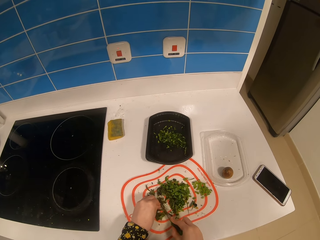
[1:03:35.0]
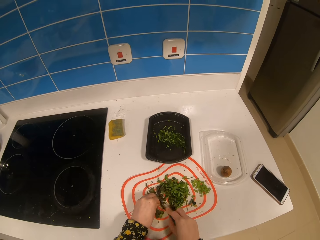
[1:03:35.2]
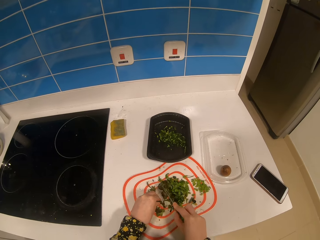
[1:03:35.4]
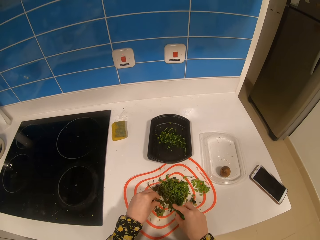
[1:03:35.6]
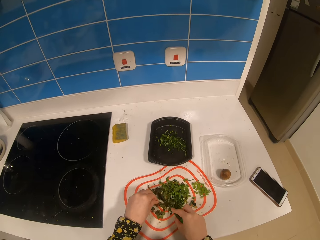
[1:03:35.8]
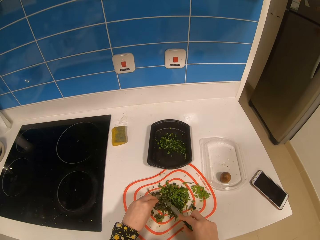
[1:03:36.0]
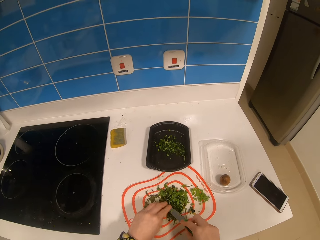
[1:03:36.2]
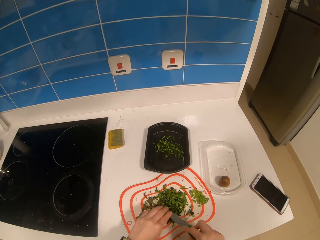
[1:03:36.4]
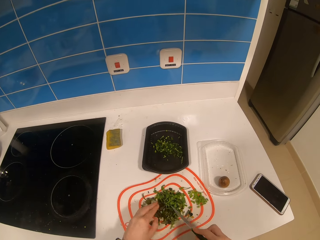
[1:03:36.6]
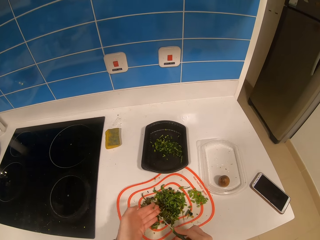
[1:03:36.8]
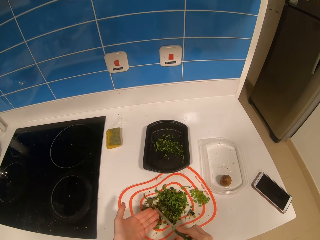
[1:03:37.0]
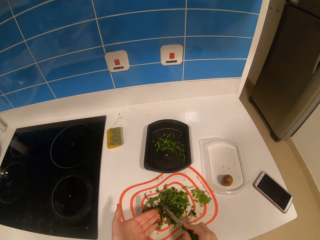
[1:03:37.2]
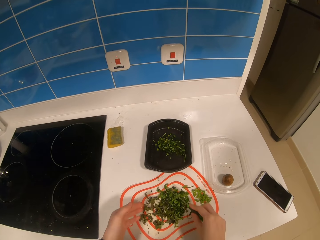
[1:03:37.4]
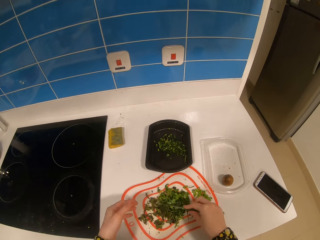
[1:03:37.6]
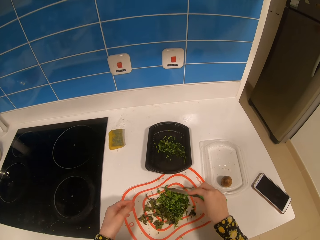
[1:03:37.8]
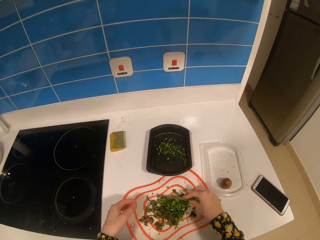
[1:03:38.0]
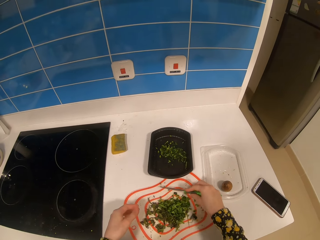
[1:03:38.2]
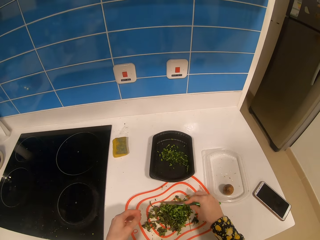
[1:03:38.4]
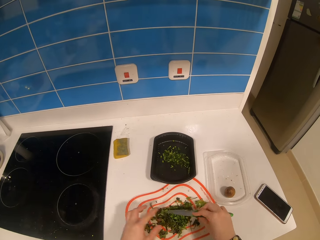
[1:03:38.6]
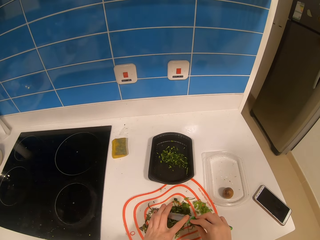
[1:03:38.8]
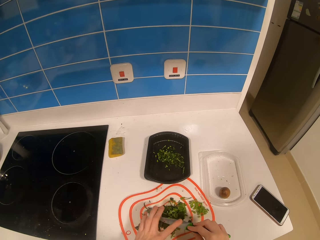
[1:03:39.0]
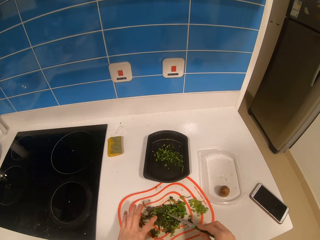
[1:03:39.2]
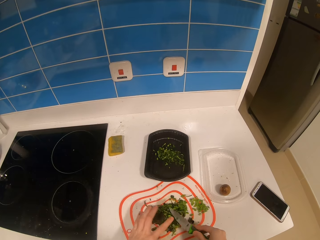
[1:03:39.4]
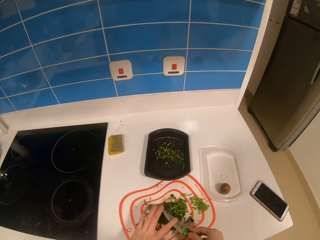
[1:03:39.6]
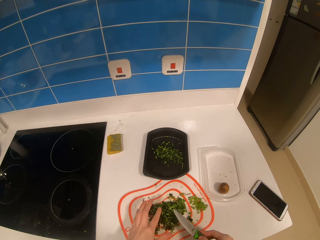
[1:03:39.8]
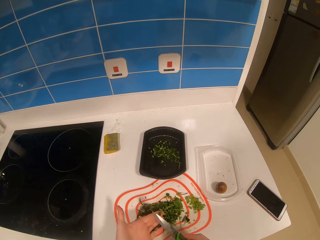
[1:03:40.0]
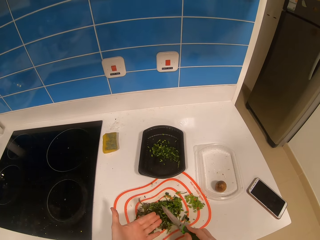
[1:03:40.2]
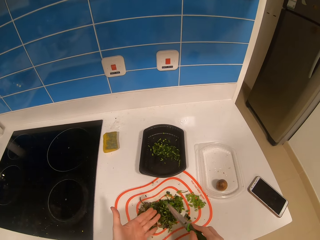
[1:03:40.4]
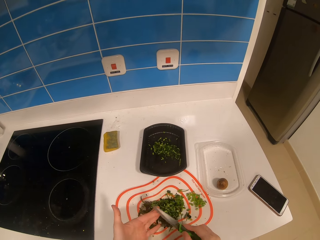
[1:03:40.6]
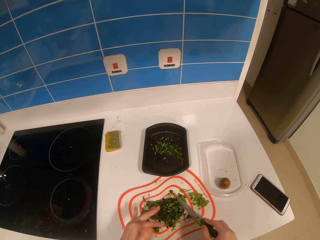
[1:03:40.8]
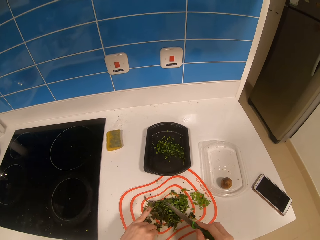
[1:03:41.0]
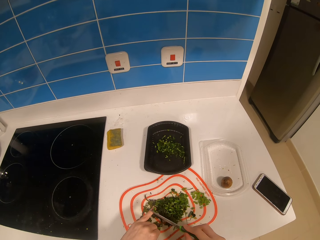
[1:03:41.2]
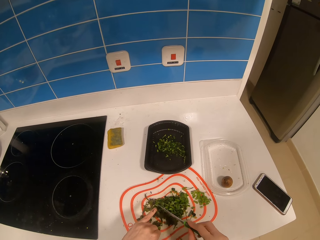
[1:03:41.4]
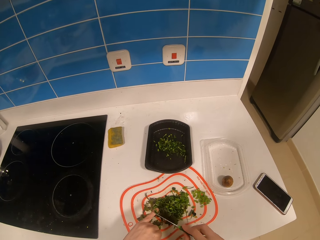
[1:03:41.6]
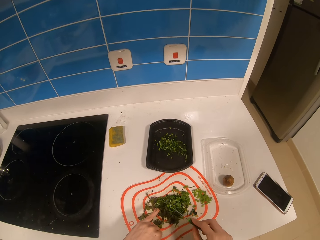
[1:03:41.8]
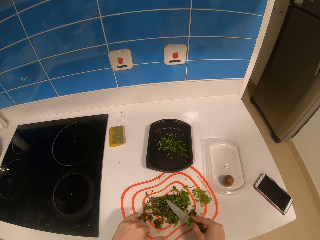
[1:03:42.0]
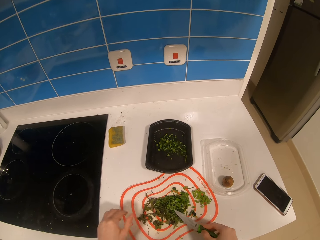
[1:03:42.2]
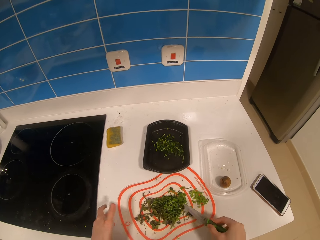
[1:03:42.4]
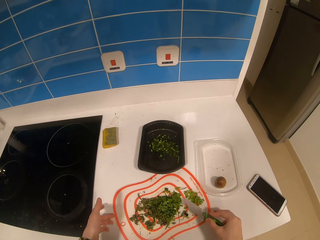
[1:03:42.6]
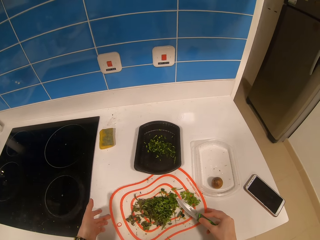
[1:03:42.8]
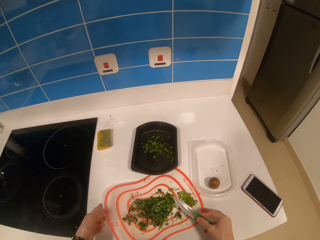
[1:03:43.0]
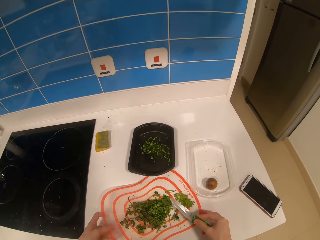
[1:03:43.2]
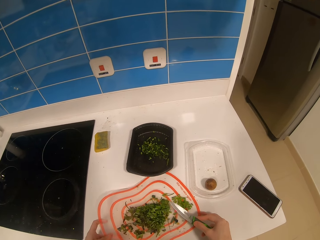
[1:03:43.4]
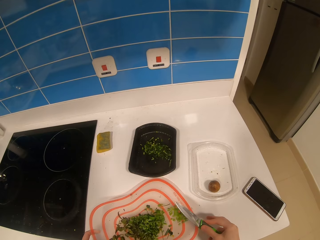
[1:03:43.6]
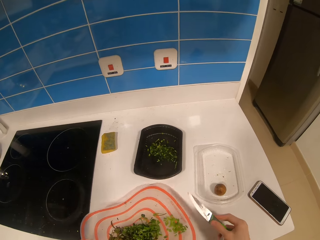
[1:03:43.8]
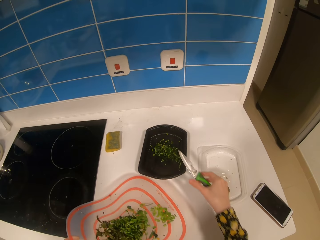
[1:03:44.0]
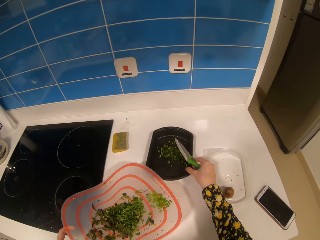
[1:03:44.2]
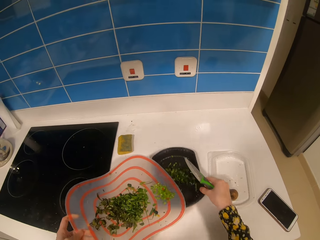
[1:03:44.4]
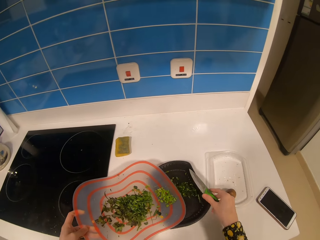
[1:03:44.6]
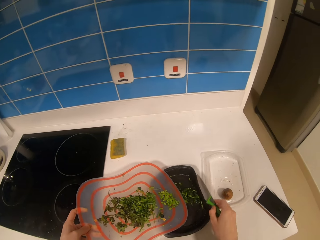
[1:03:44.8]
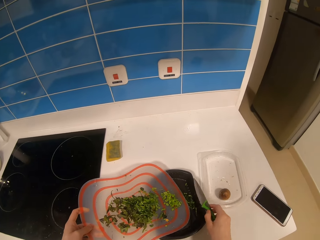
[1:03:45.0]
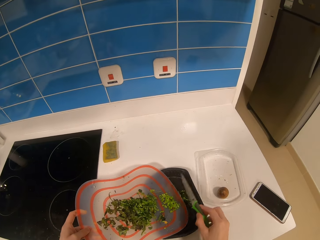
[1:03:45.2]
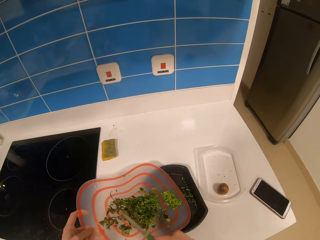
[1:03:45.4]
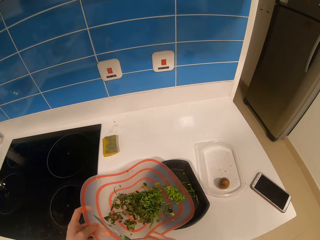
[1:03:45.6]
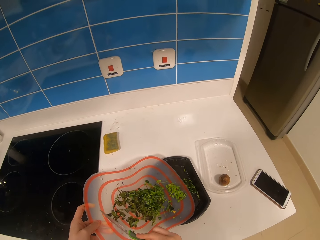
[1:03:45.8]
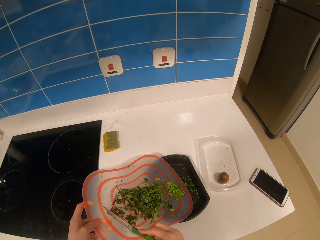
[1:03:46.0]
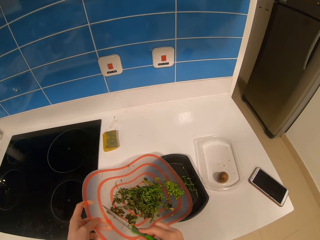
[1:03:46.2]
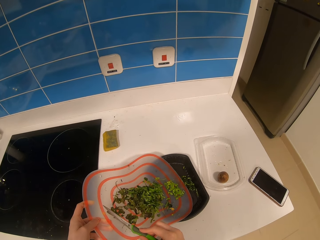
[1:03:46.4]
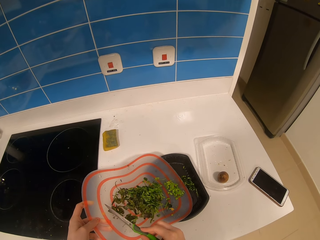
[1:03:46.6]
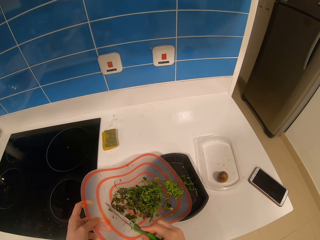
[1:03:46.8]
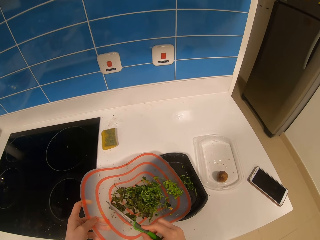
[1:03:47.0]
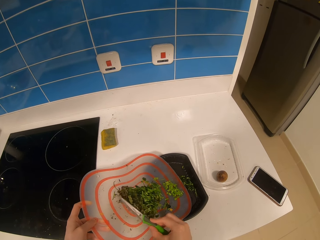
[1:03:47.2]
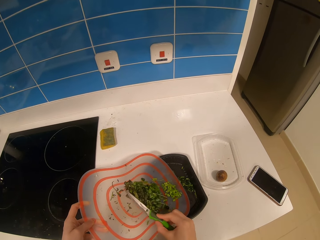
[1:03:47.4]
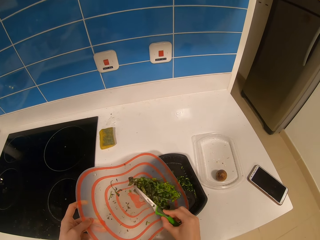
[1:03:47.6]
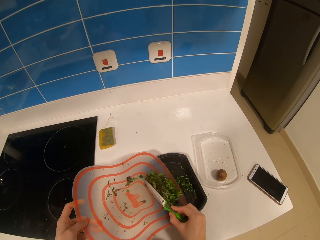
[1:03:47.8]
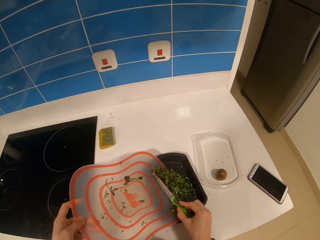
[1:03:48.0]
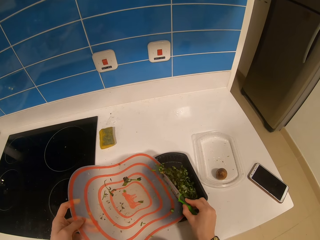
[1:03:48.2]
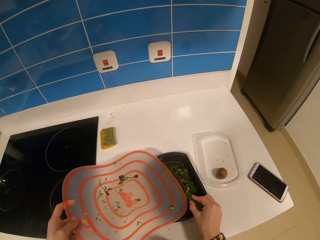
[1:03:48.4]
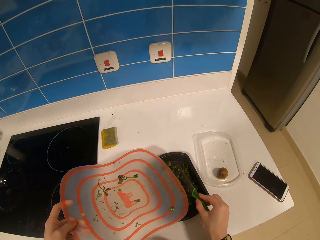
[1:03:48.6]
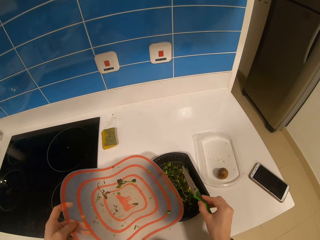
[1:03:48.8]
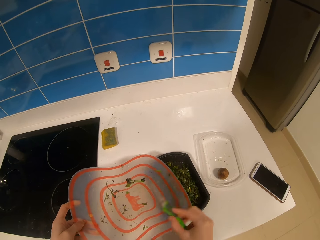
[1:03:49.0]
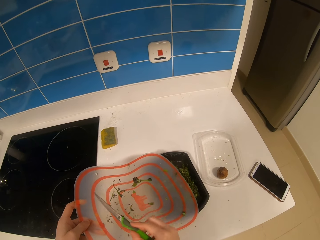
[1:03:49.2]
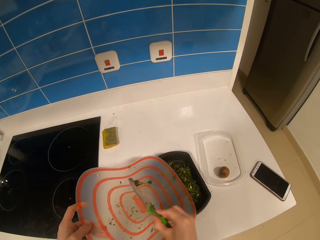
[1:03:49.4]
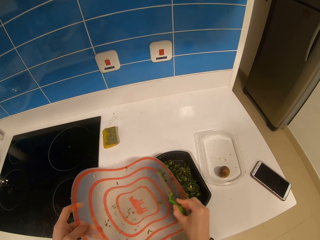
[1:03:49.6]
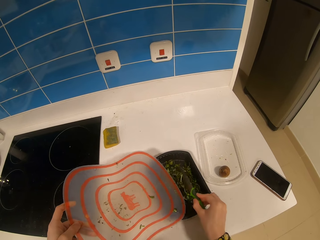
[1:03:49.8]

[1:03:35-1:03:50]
The camera wearer wipes the knife with the hand. They remove a coriander or vegetables from the knife. They scratch the hand with the knife. They push the coriander with the knife. They wipe the knife with a finger. They remove the coriander from the hand using the knife. They pick up a platter or chopping board of vegetables. They move a container on the table. They move the vegetable into the container with the knife. They push the coriander out of the chopping board.

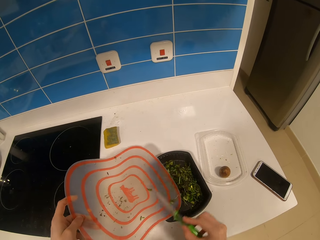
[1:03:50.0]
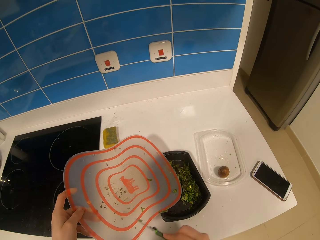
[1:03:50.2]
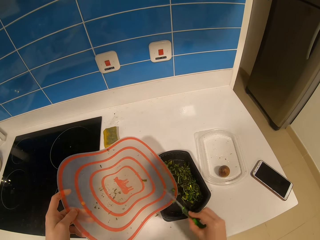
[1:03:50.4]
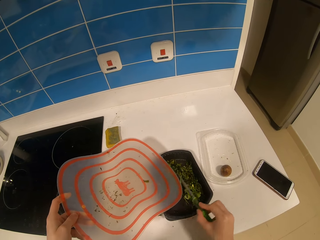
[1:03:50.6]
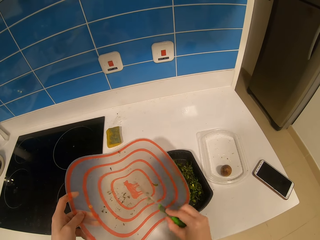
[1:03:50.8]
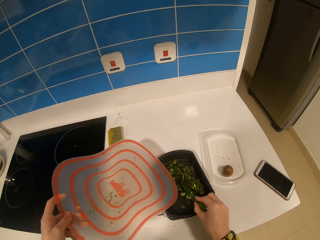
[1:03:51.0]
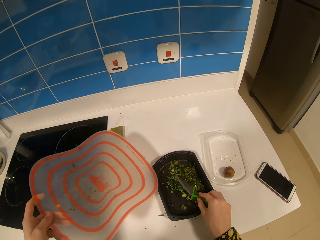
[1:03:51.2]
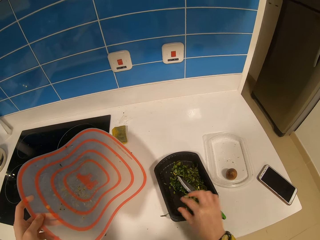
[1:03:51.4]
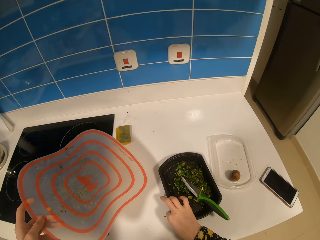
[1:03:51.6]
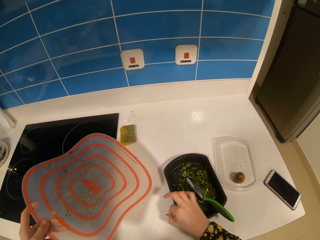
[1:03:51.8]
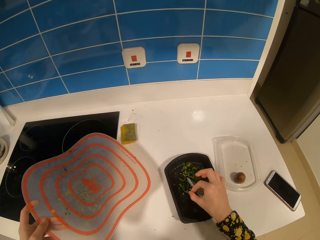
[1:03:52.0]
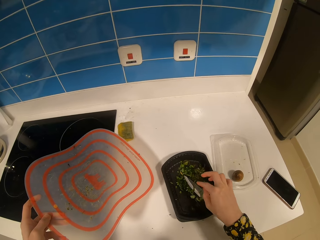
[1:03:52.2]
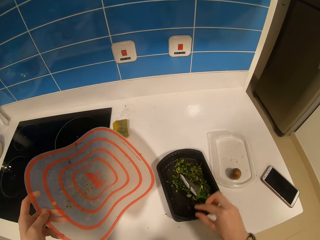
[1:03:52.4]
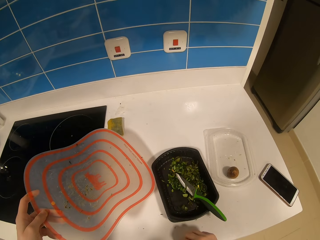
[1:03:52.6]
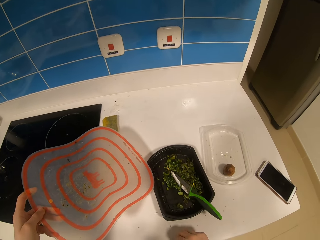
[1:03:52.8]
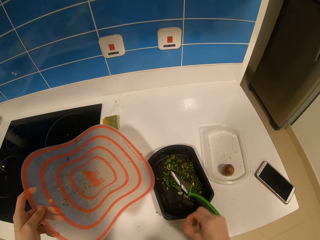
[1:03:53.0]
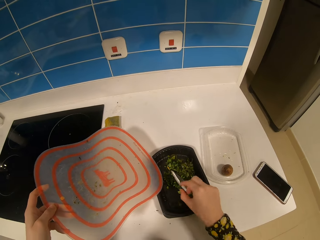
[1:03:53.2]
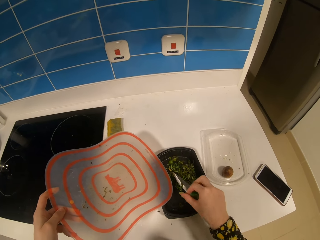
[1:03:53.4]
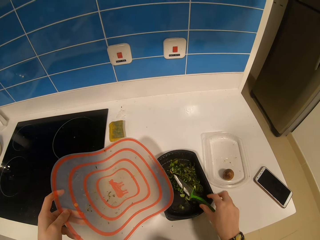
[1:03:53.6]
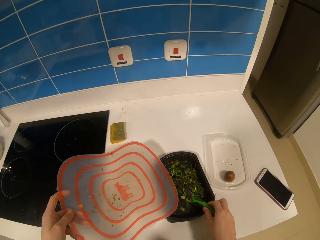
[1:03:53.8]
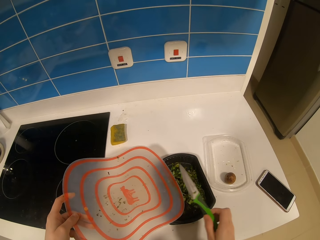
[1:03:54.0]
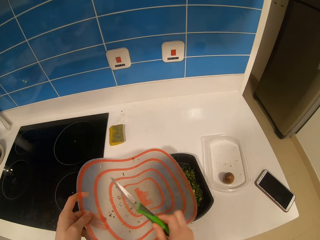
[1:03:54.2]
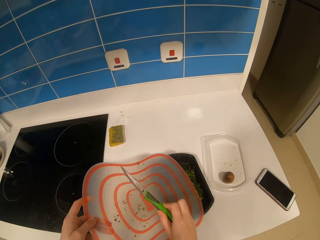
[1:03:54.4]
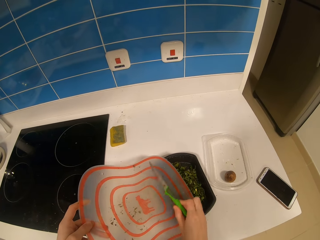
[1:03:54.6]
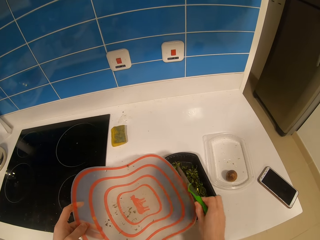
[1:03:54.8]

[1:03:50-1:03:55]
The camera wearer puts the knife in the container. They pick up a vegetable from the table. They put the vegetable in the container. They pick up a vegetable from the table. They move a hand. They put the vegetable in the container. They pick up the knife from the container. They move the vegetable into the container with the knife.
